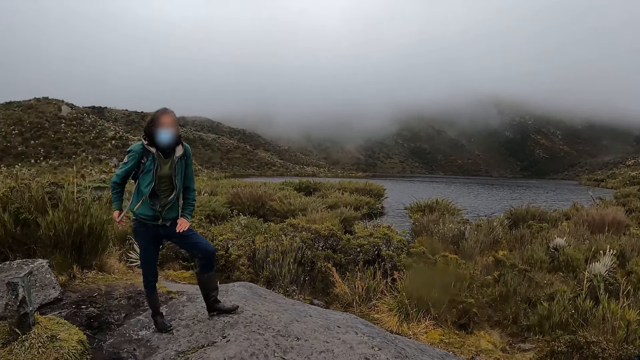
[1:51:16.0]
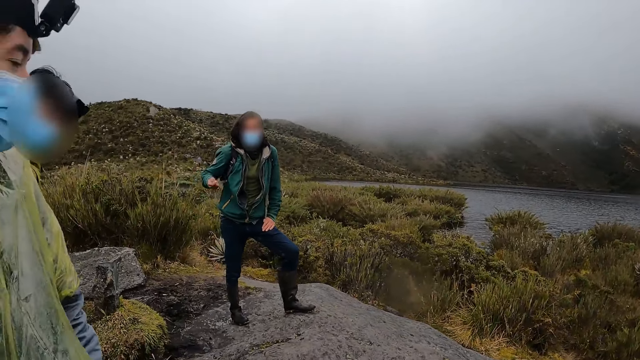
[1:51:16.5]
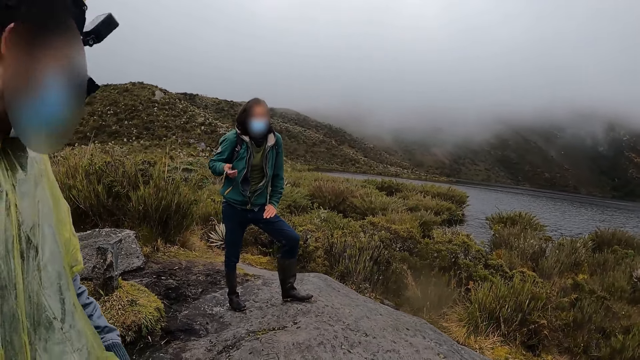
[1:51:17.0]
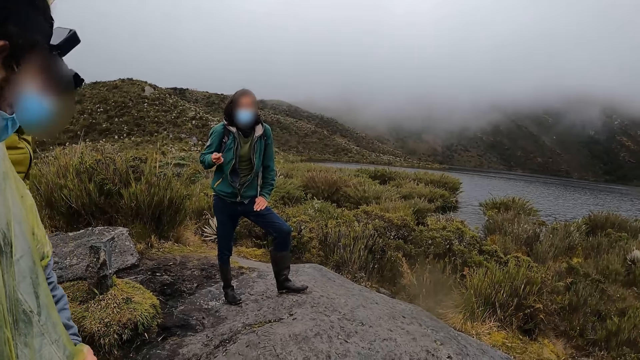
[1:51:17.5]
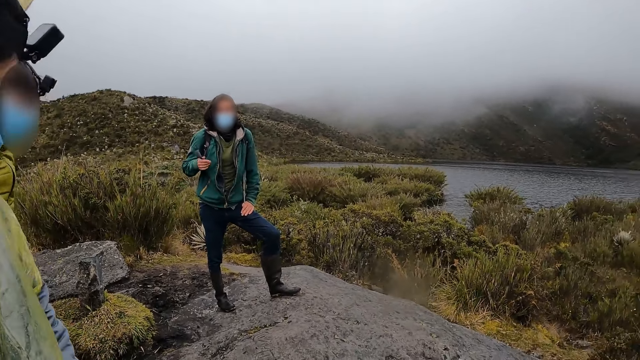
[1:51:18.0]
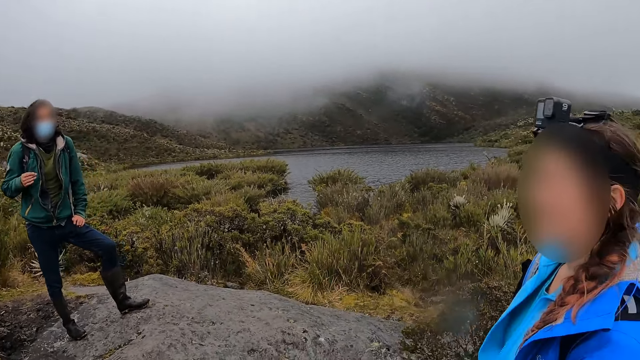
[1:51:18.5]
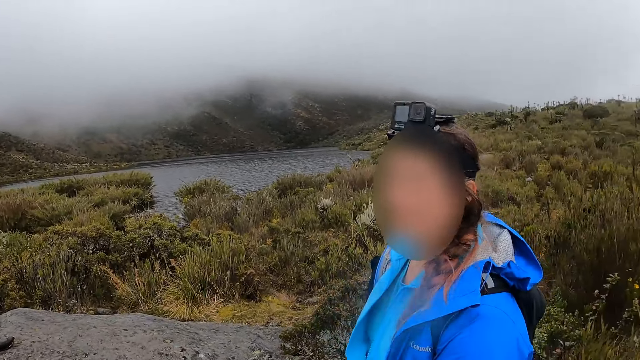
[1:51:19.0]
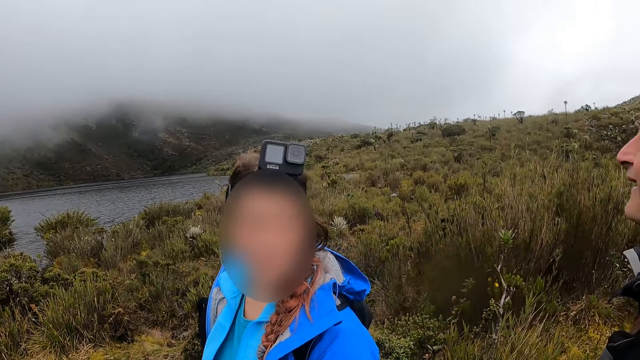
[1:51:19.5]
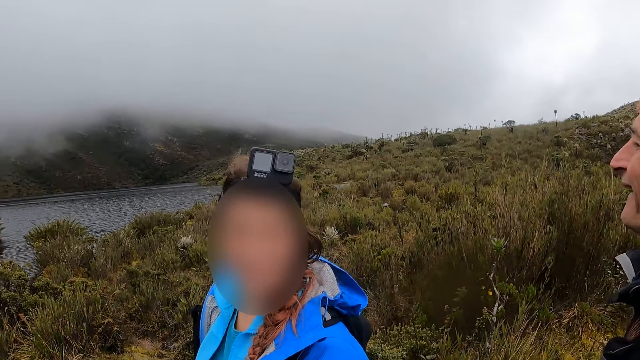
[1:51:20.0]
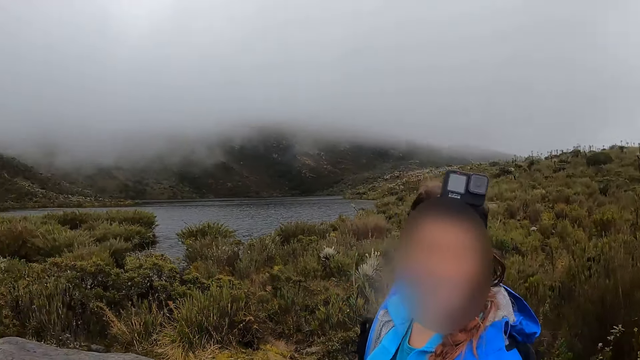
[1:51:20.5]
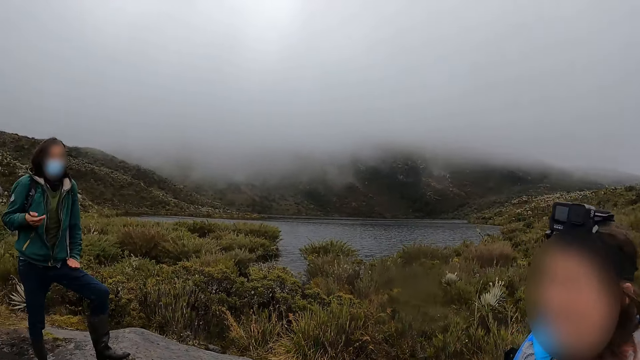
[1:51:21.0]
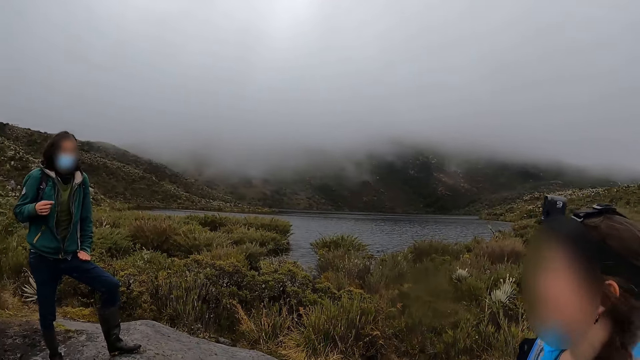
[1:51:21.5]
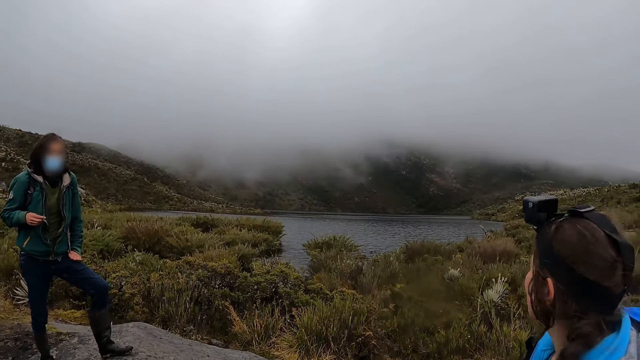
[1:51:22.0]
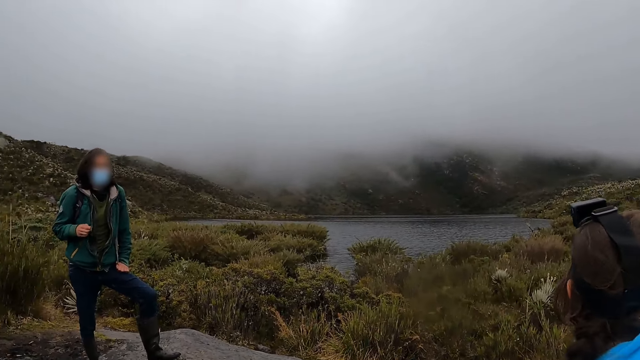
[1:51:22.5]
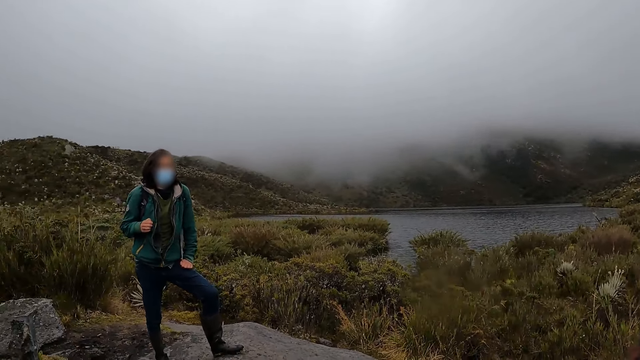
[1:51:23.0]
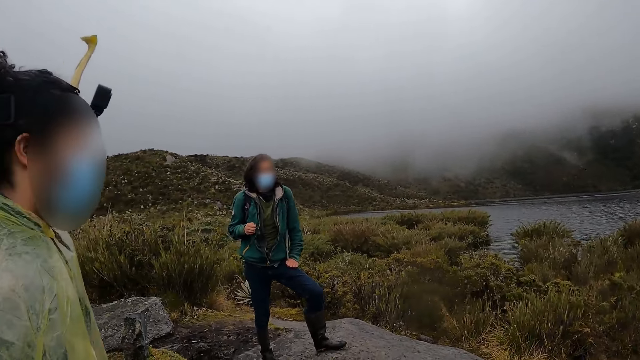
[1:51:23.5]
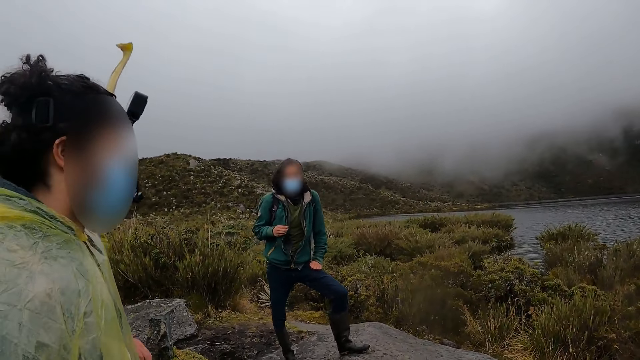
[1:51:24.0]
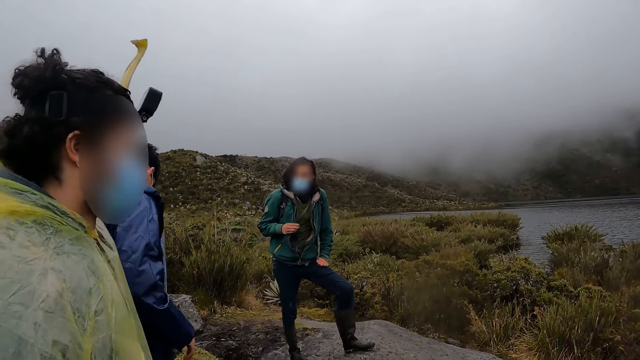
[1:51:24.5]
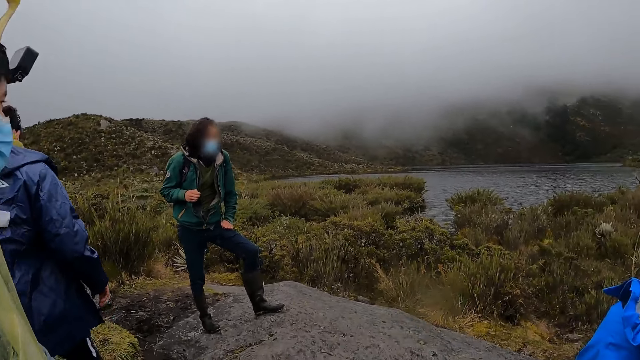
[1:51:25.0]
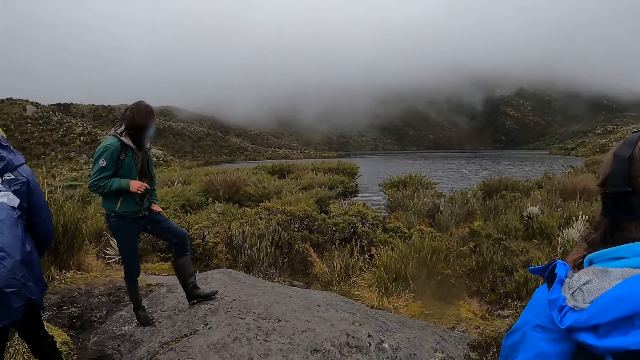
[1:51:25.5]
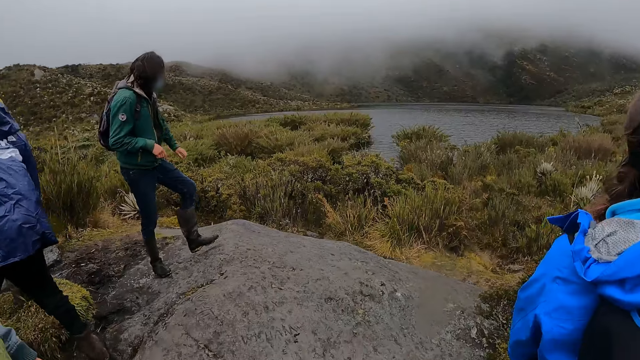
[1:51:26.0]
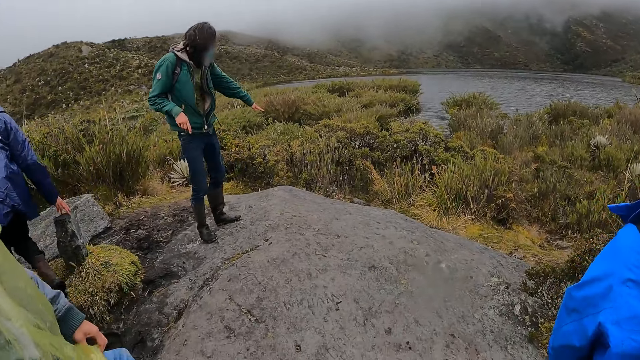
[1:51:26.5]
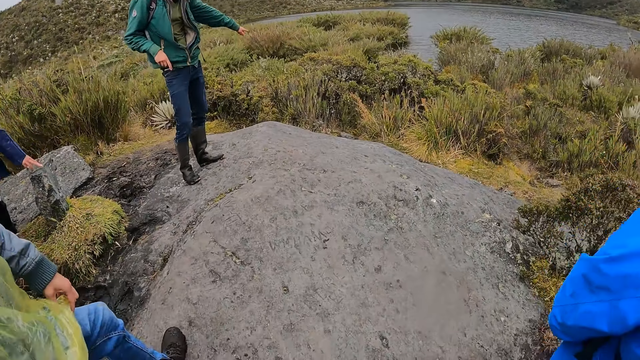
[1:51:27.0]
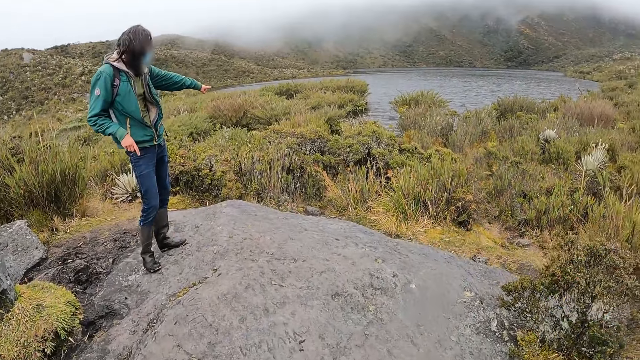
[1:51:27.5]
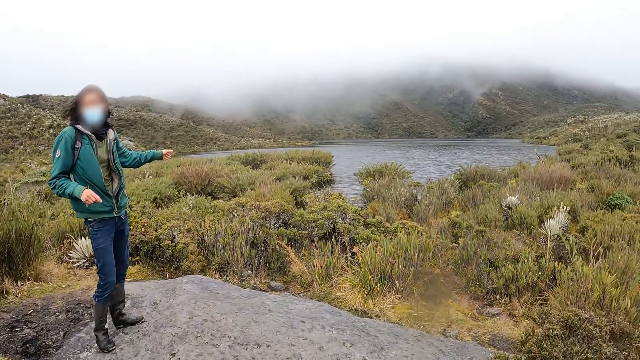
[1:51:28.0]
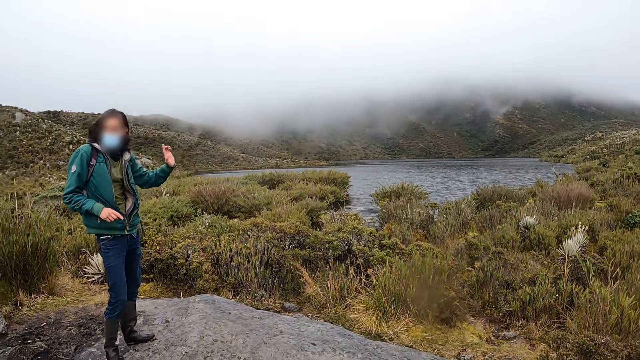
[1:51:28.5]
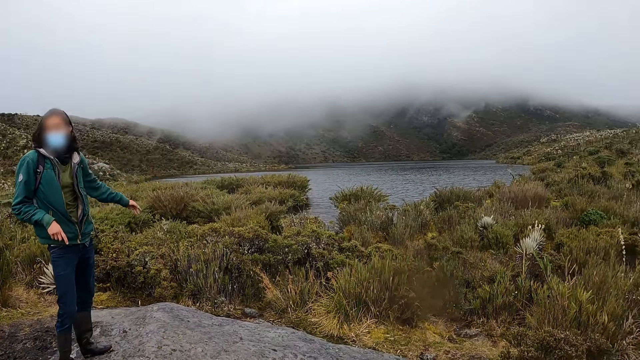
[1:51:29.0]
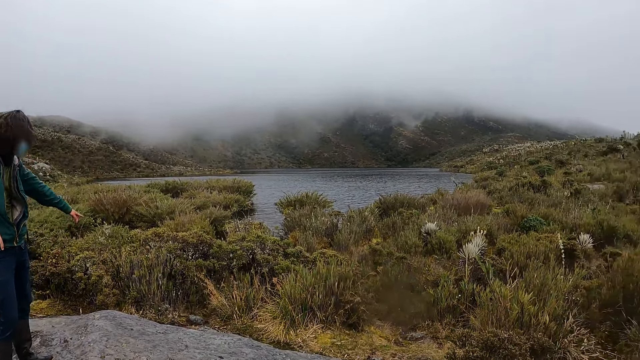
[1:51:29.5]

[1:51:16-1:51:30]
A man moves hands. The camera wearer looks around. They do something. The man points at something with the left hand.

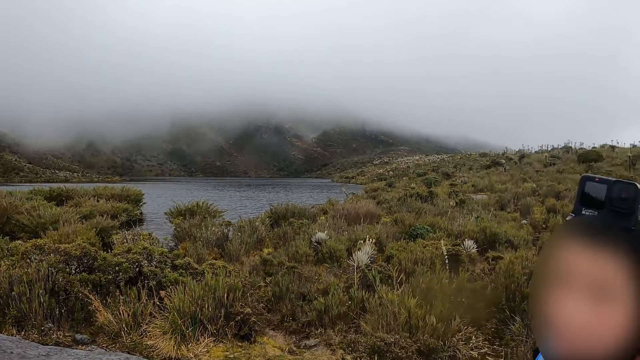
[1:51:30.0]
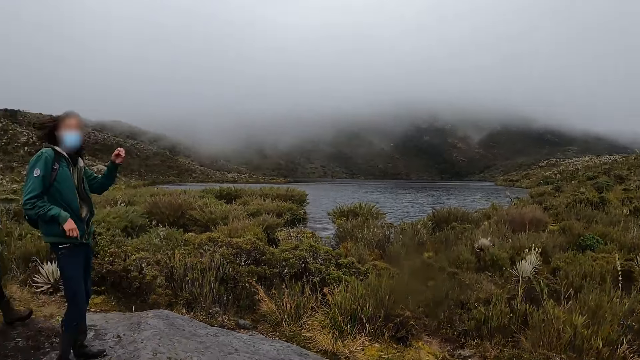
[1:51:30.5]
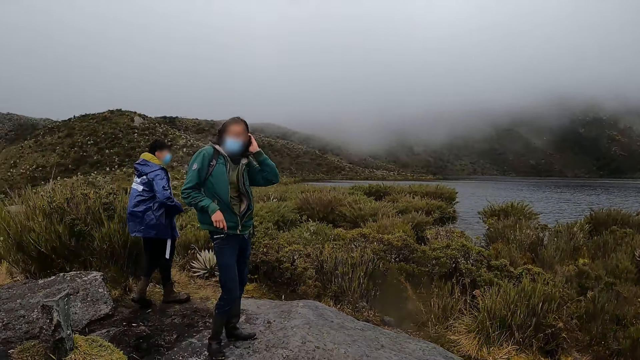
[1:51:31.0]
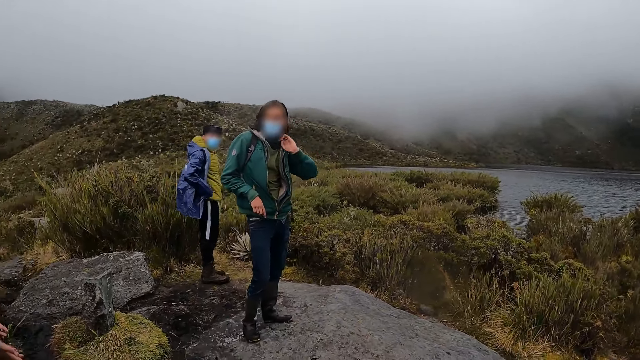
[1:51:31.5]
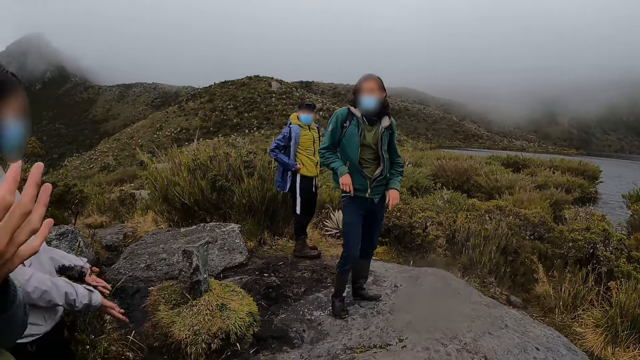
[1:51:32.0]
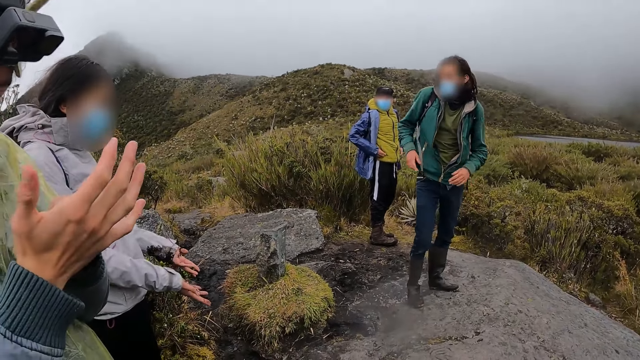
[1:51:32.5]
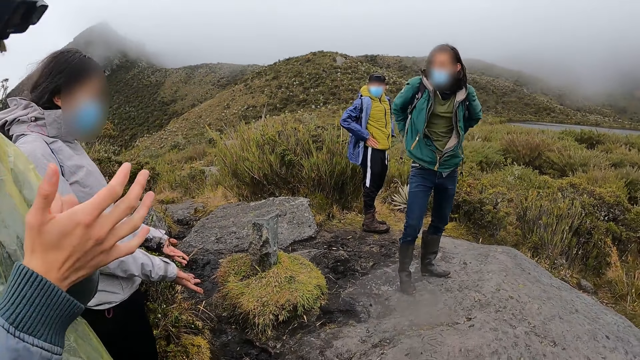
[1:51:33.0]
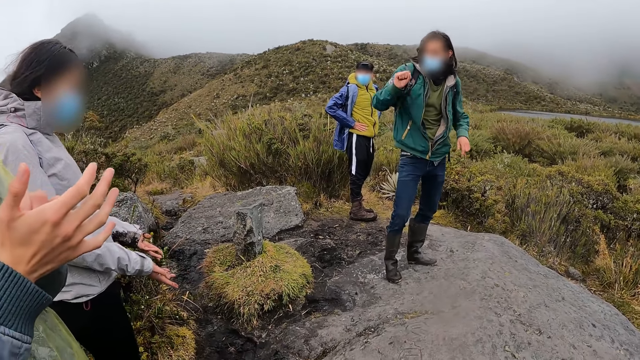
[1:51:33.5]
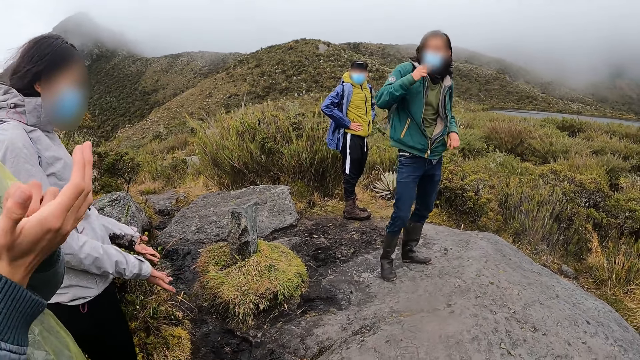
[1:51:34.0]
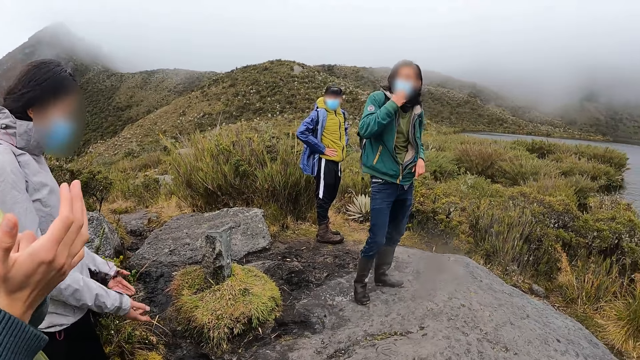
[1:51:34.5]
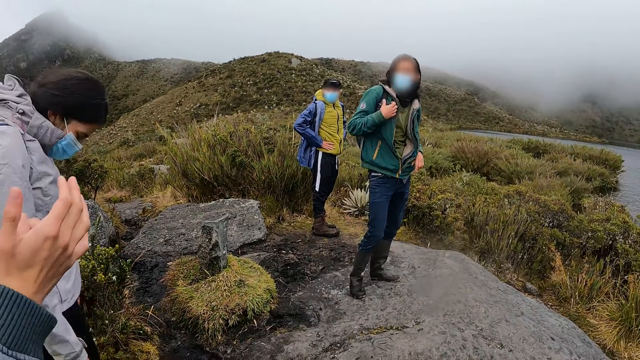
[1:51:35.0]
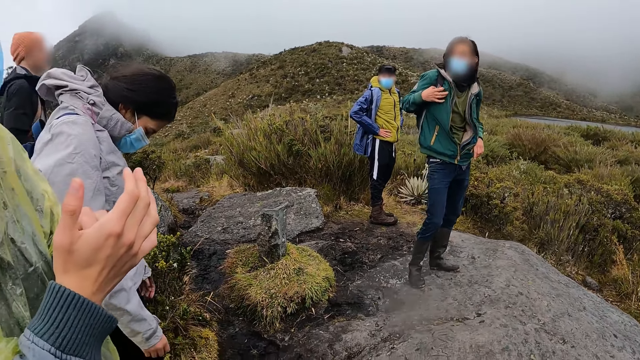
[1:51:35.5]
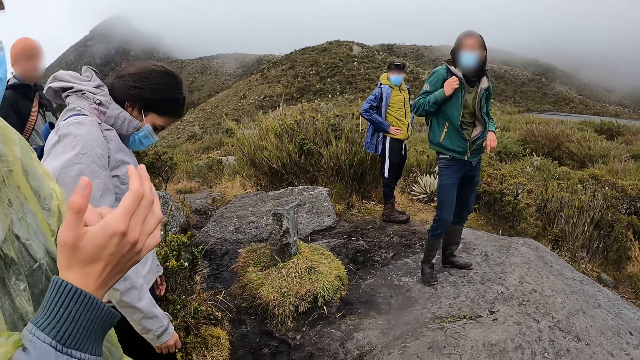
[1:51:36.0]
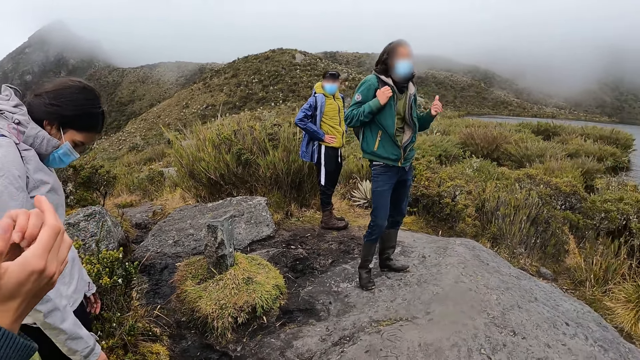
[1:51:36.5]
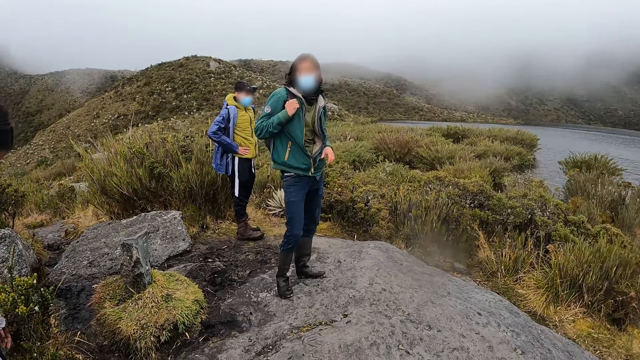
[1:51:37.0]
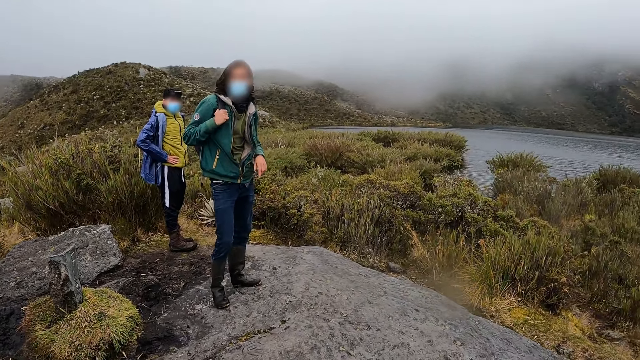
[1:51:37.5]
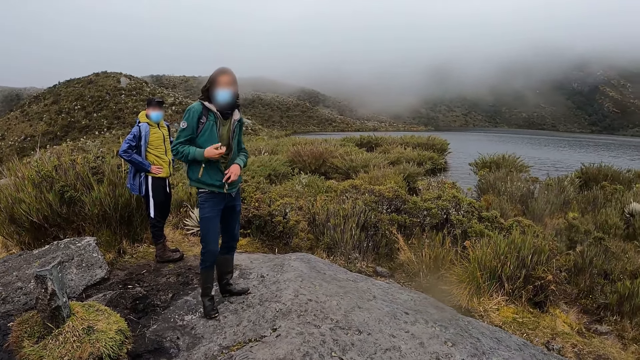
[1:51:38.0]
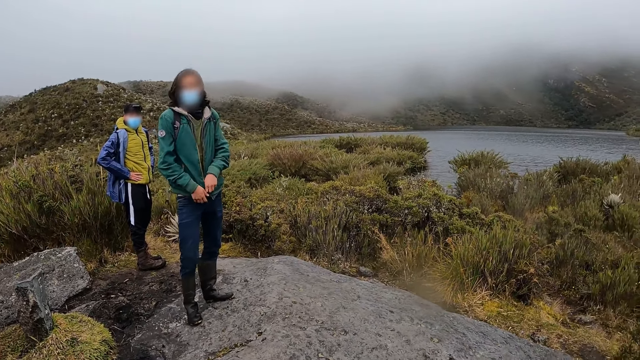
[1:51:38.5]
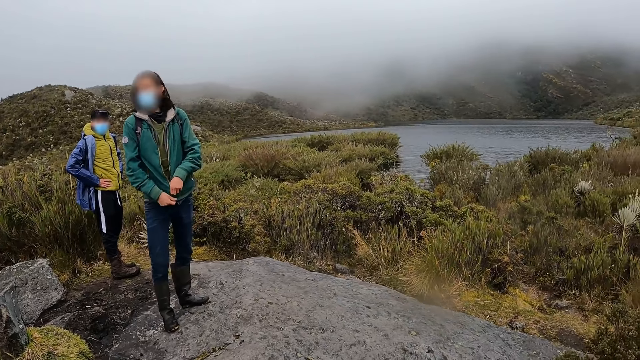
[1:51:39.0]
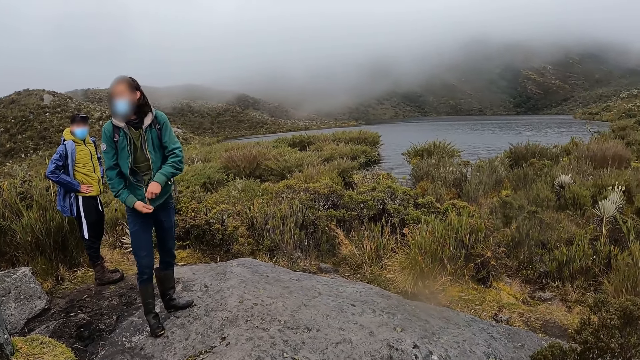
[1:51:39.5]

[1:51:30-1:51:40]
A man aligns hair with the left hand. The man does something with both hands. The man zips his cardigan with his left hand.
